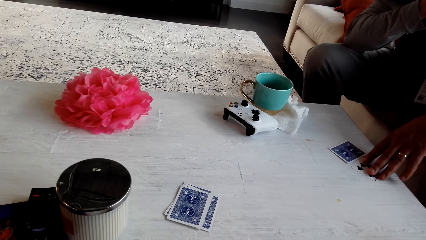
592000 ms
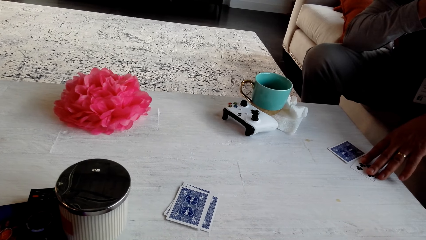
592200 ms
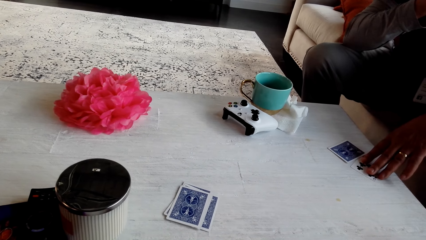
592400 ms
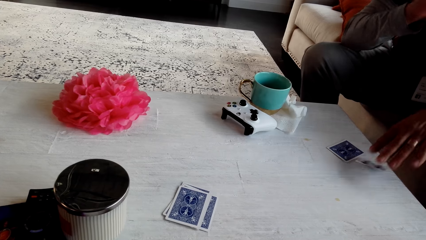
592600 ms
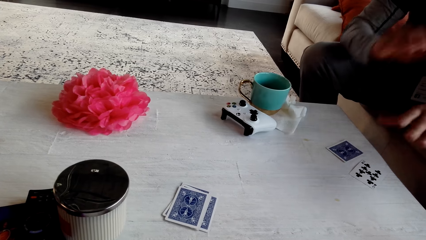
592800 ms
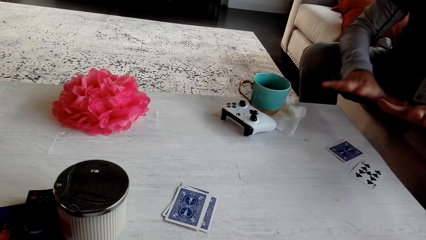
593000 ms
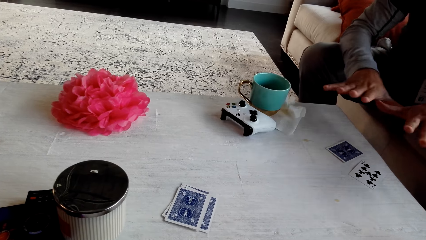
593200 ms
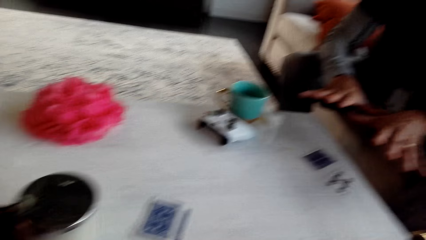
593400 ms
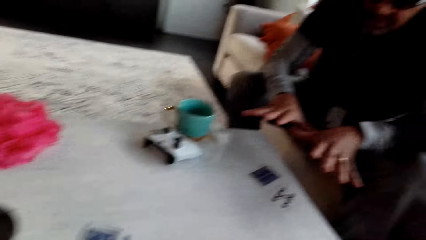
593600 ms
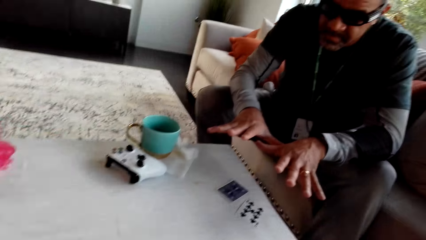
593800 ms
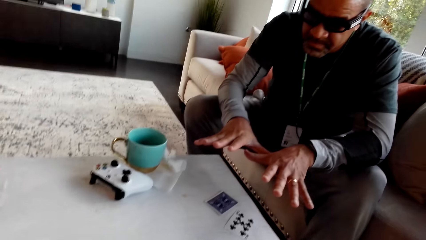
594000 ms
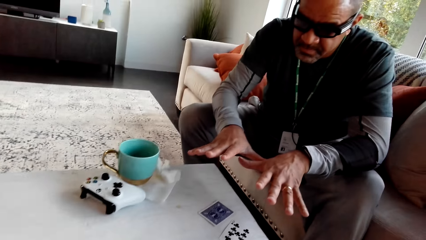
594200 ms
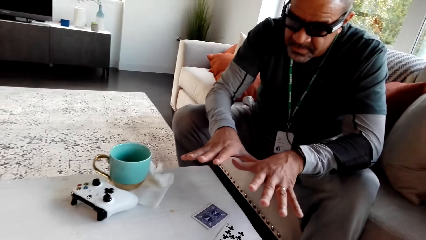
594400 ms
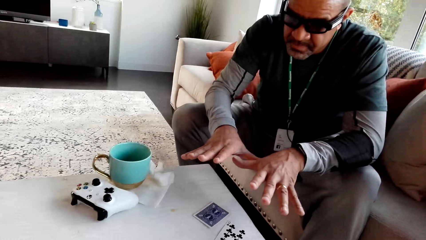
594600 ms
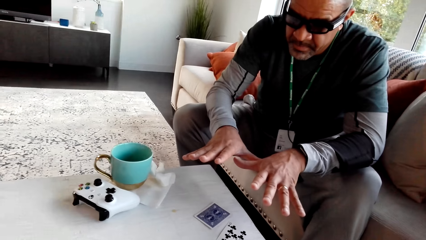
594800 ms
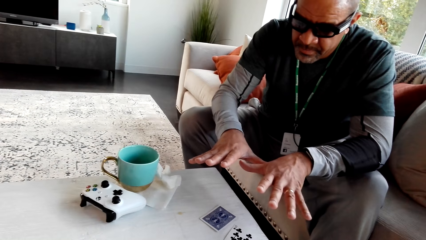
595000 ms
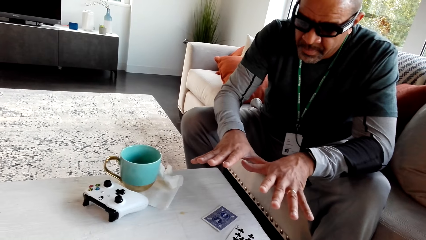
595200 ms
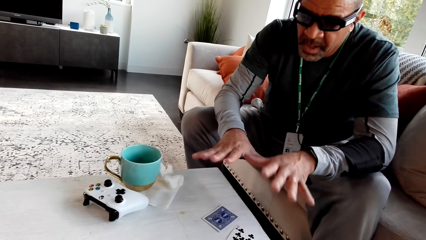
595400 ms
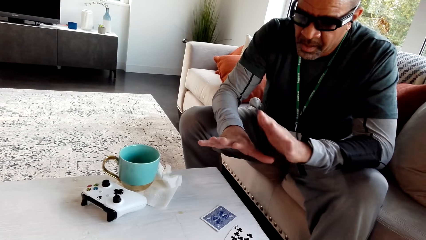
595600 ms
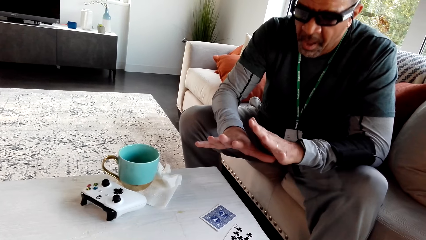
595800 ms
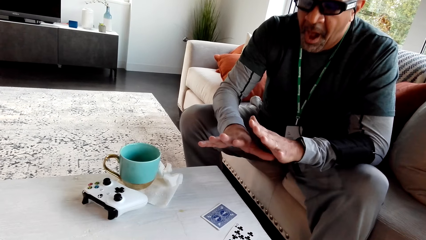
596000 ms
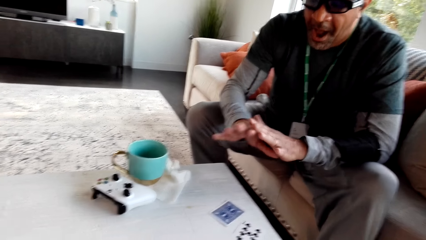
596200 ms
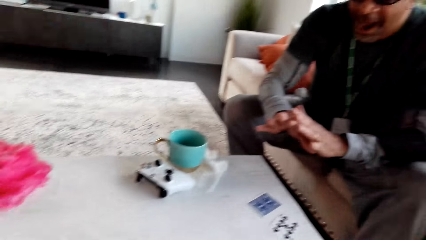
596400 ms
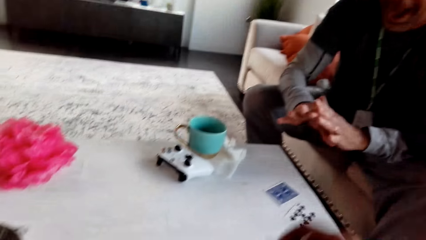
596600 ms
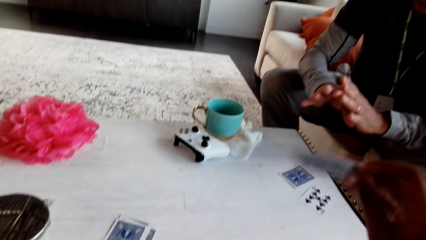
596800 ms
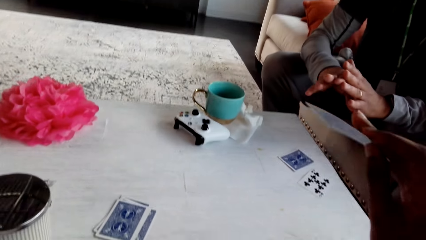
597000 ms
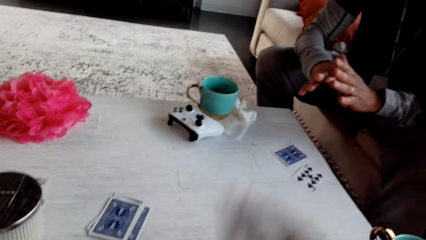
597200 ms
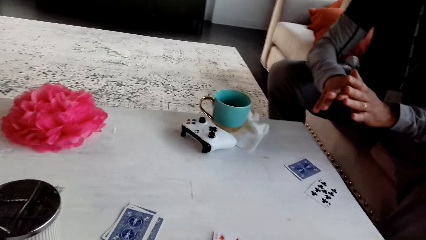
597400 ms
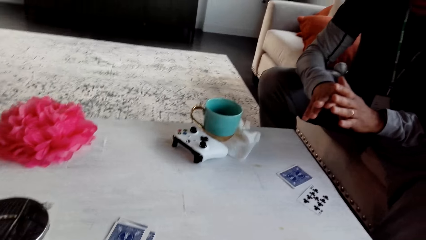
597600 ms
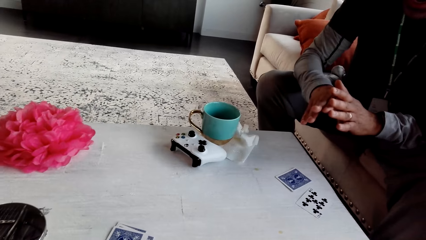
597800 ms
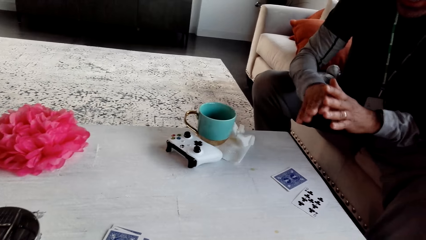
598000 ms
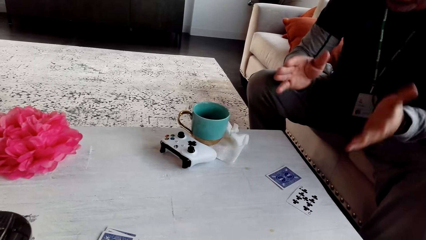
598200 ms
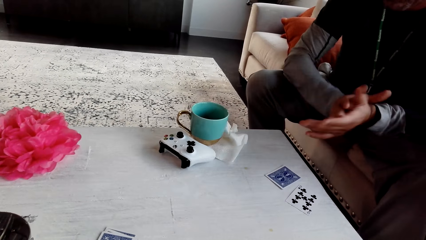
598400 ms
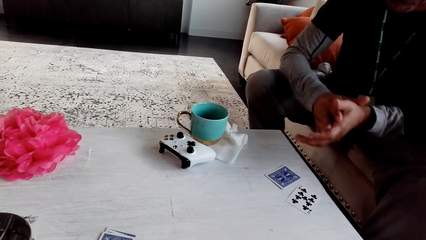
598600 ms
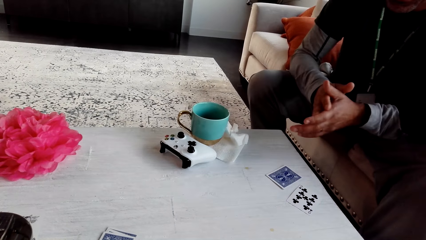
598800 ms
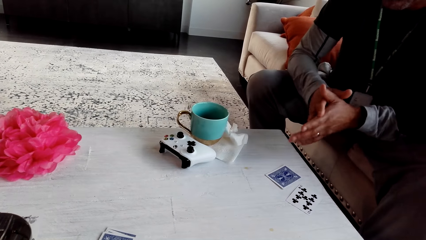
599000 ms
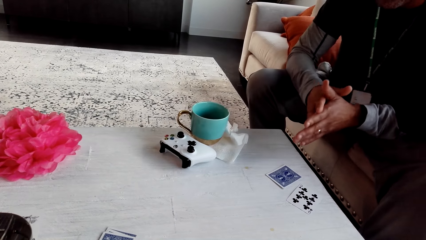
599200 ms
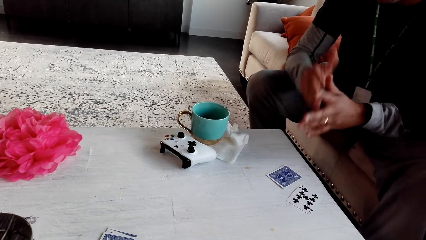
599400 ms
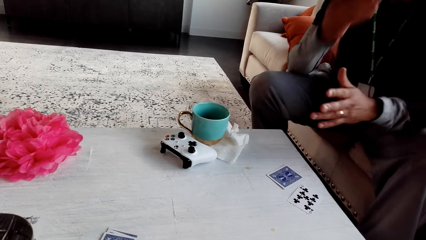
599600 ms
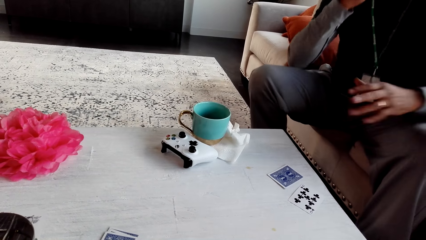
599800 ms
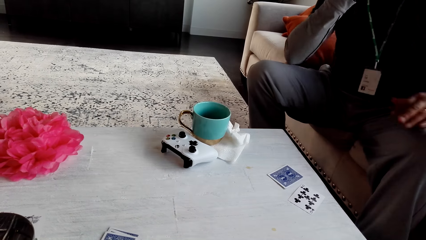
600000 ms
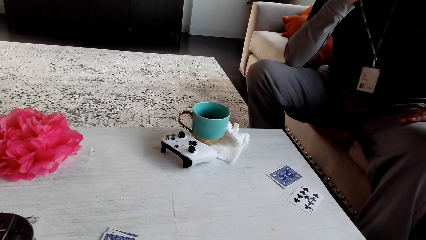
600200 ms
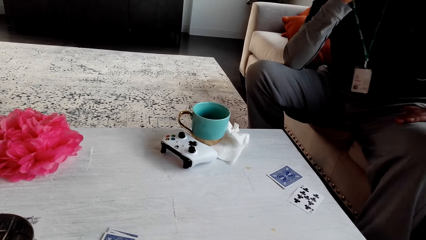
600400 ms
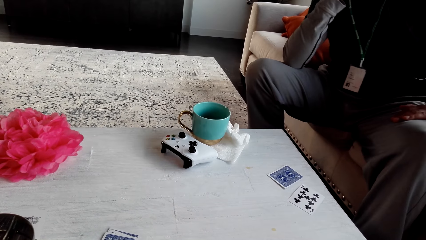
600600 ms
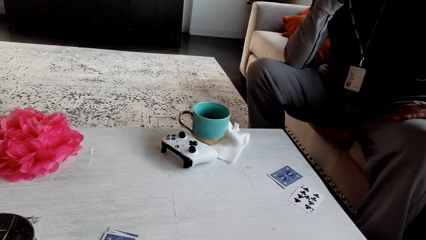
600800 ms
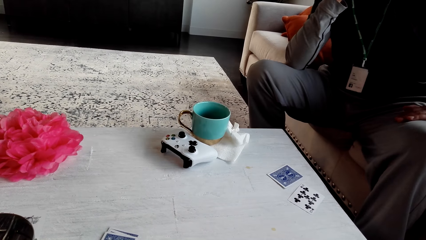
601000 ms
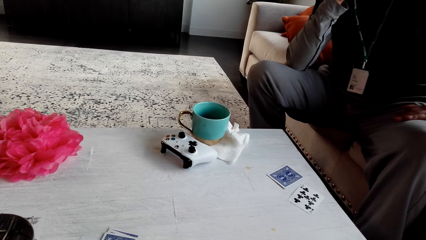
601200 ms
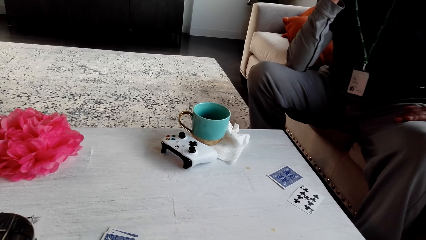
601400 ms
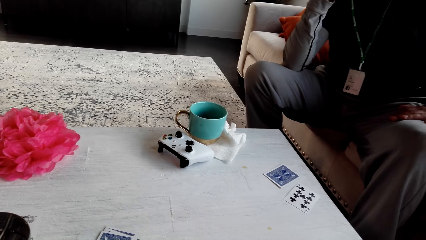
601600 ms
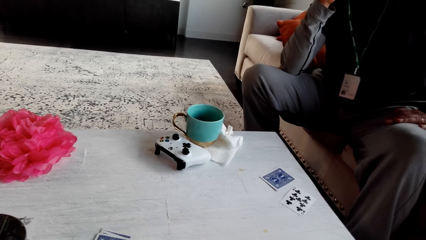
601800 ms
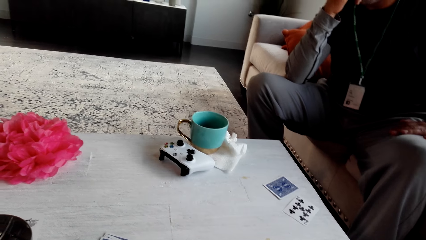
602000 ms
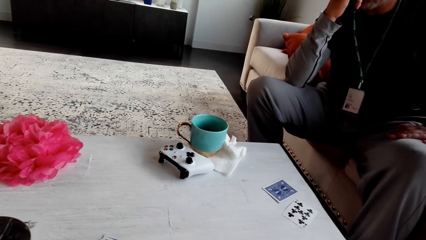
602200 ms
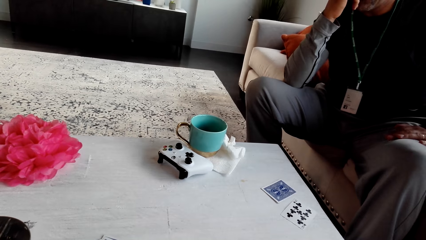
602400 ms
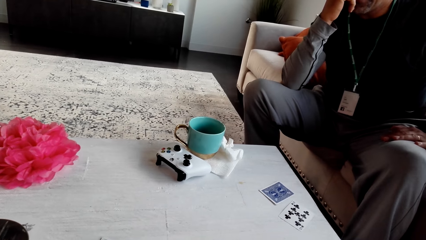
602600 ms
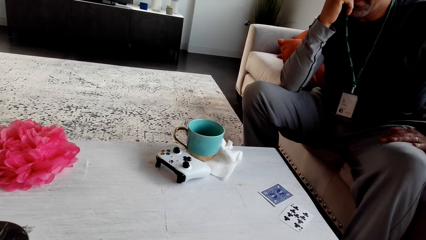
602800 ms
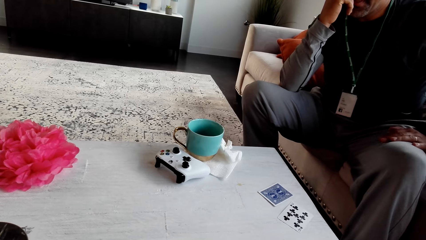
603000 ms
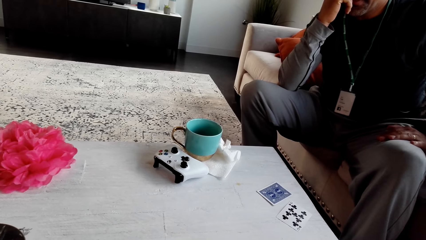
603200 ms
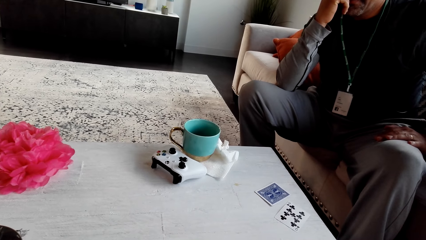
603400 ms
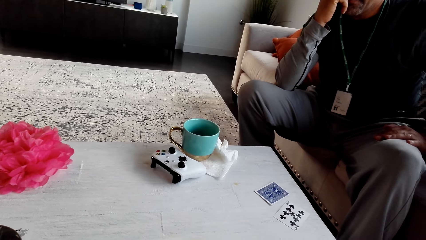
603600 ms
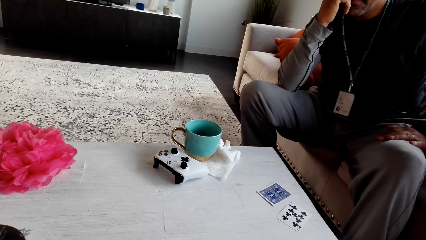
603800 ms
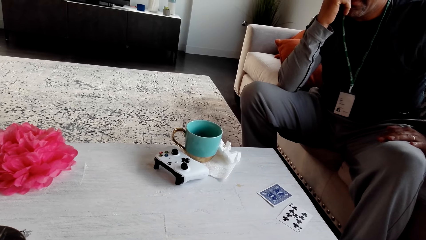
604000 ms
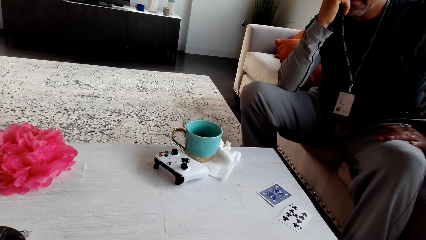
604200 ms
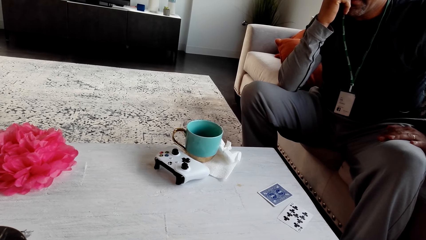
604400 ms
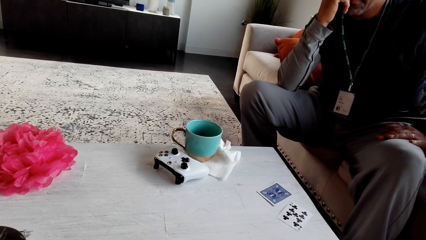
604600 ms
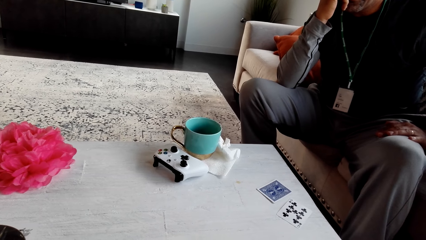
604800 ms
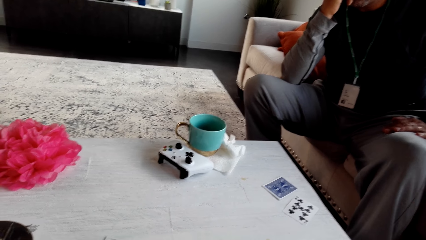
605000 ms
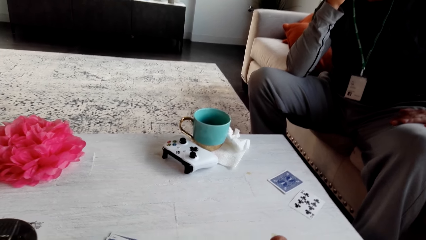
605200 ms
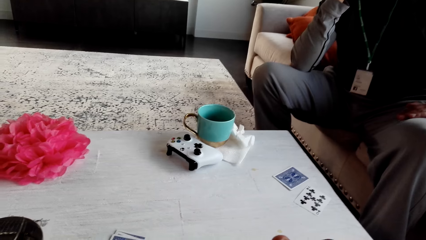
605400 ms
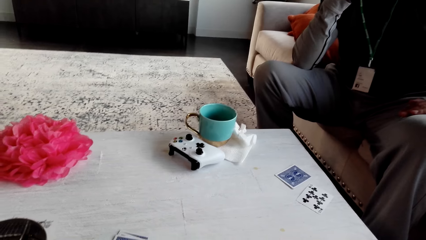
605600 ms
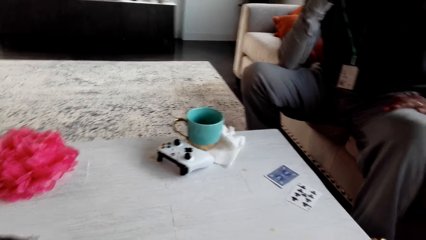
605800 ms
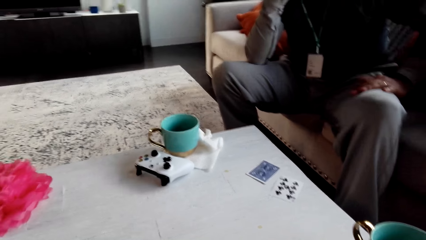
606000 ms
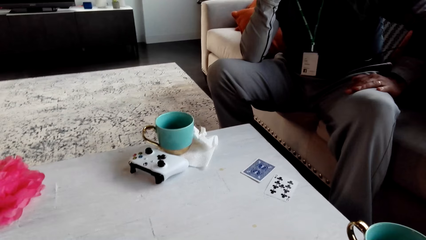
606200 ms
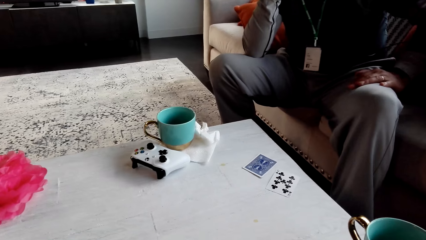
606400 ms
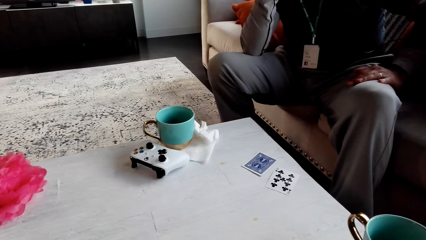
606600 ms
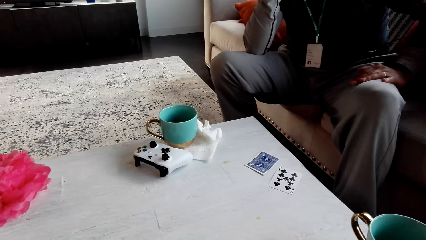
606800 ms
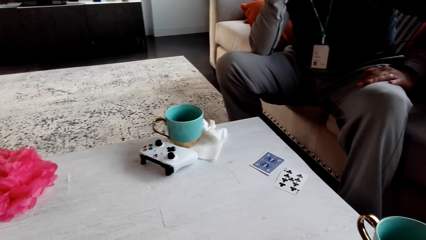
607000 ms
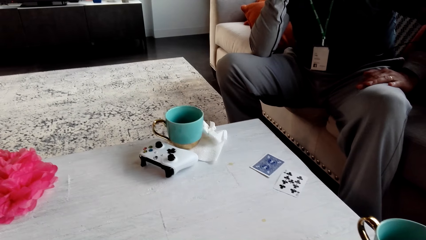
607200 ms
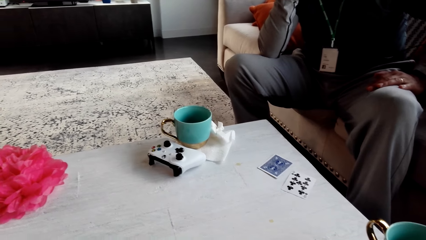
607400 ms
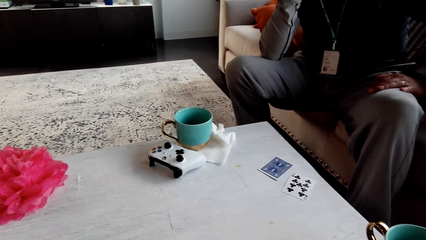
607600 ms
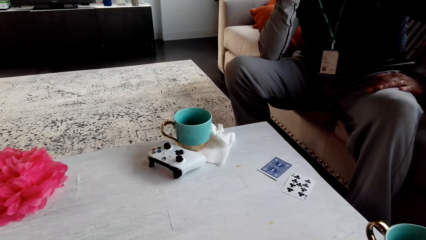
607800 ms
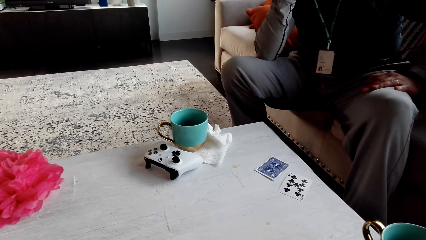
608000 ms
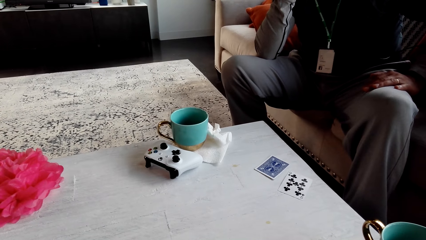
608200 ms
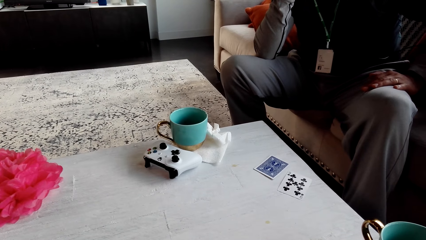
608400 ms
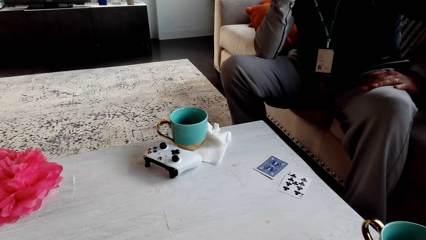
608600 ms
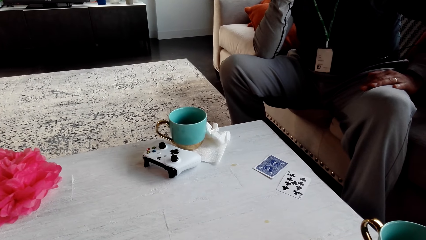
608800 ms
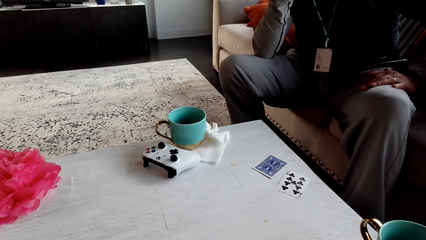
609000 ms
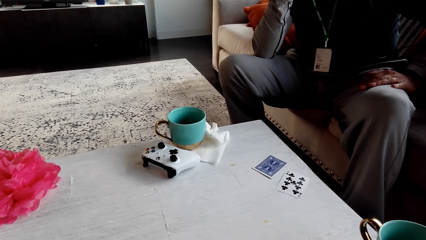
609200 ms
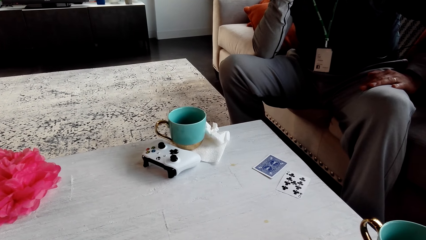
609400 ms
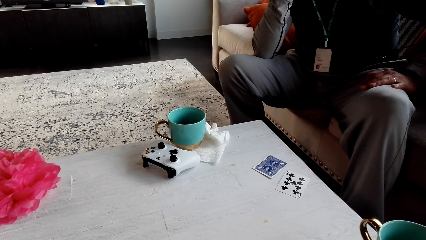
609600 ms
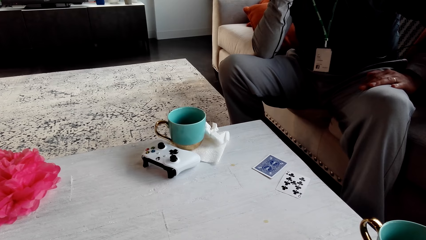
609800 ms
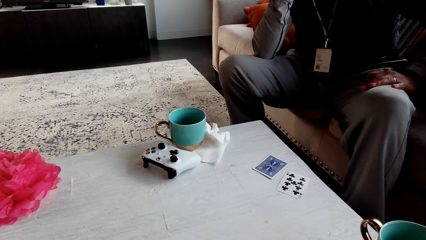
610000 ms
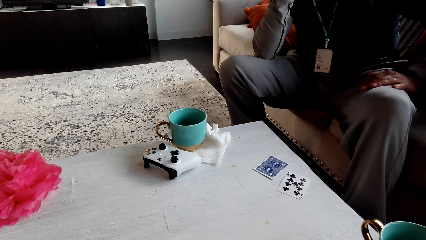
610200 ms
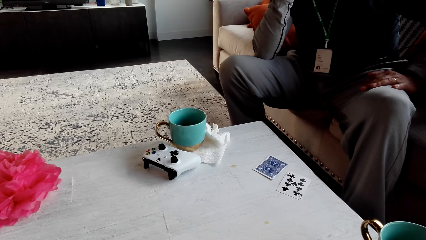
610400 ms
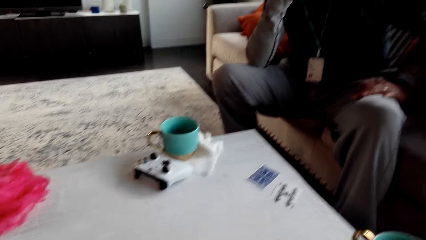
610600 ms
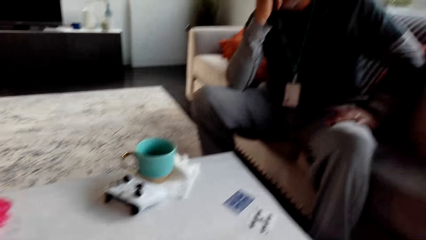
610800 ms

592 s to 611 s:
A man swings his hands. The camera wearer stares at the man. They place a card on the table. The man claps his hands. The camera wearer stares at the table. The man holds his chin. The camera wearer looks around.
